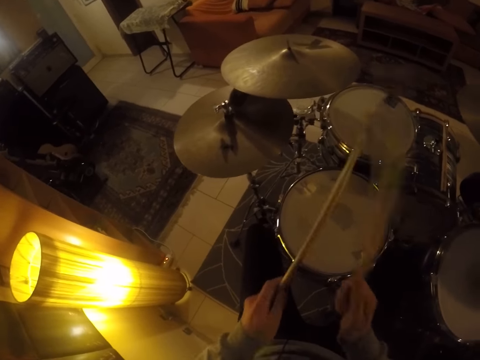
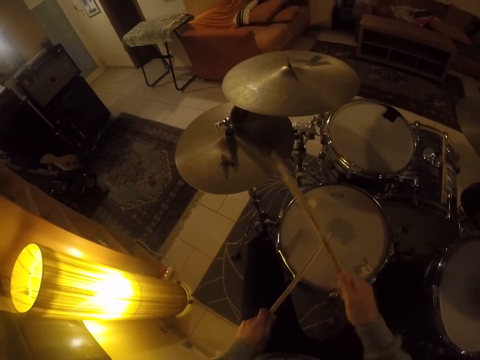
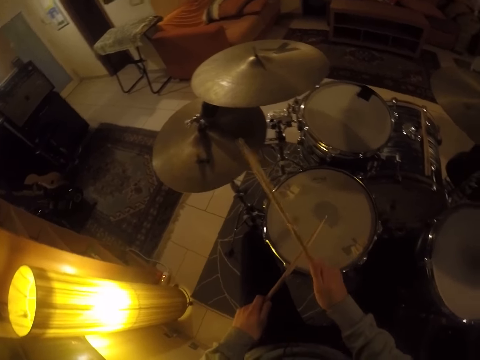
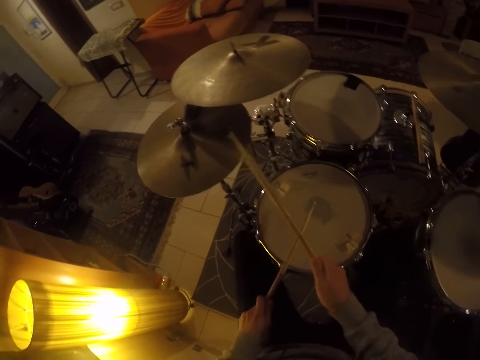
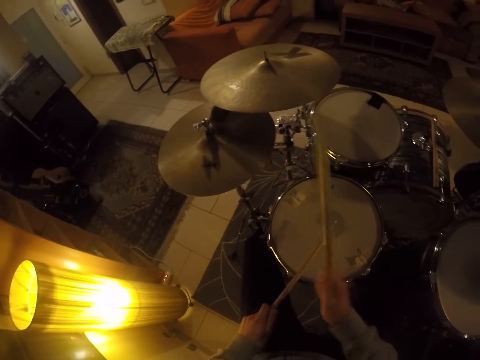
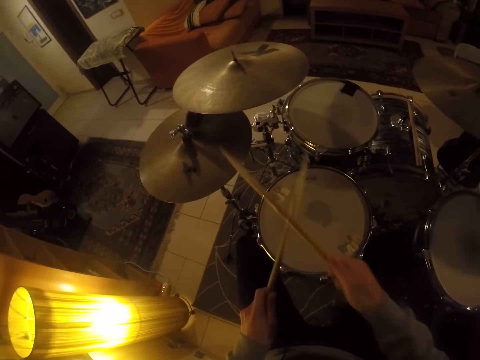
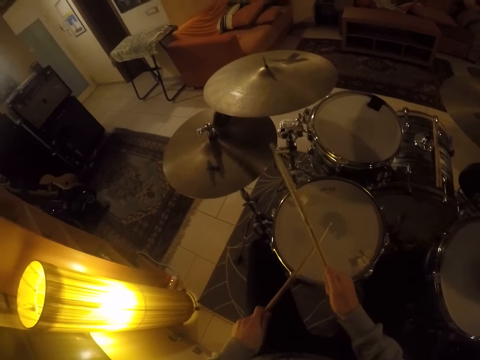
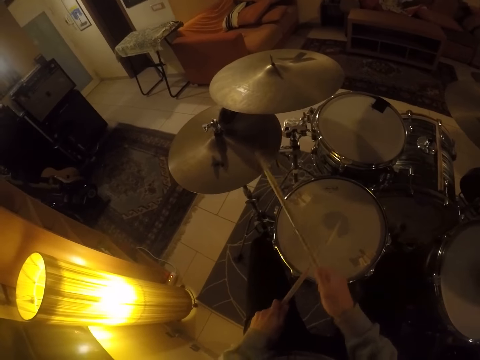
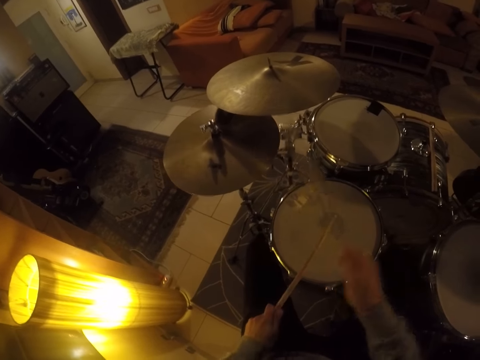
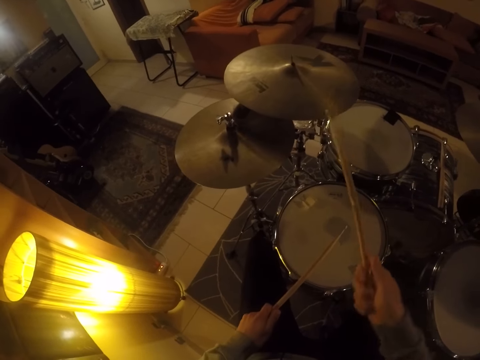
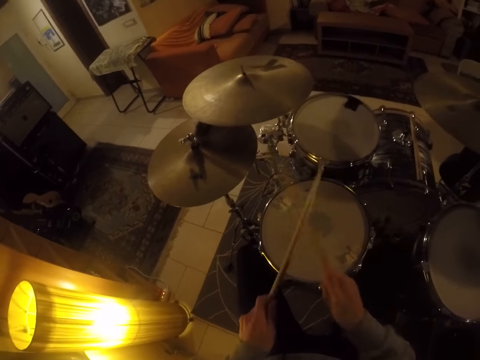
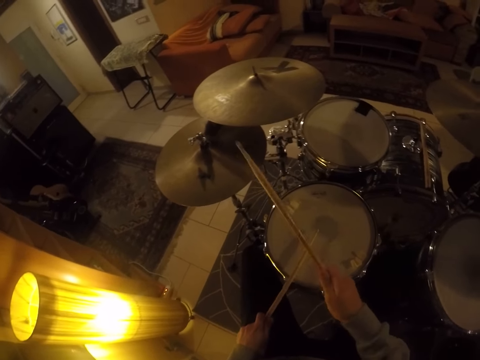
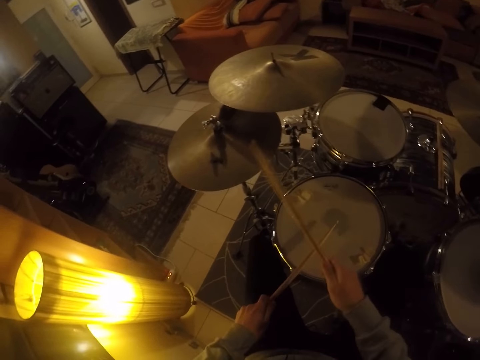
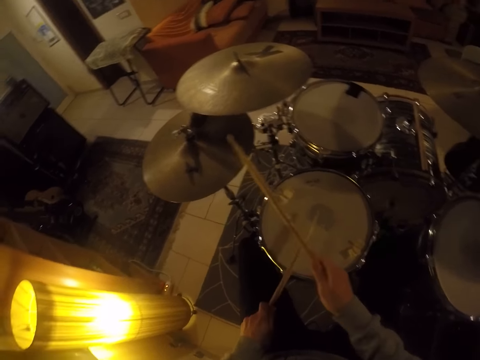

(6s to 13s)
The camera wearer plays the drum set.

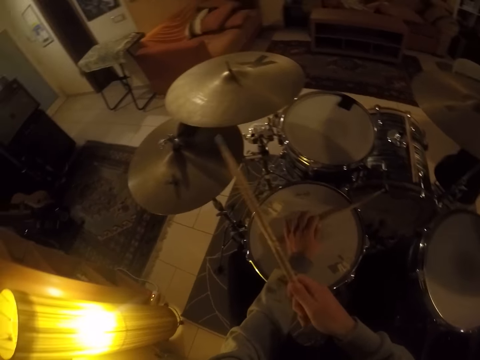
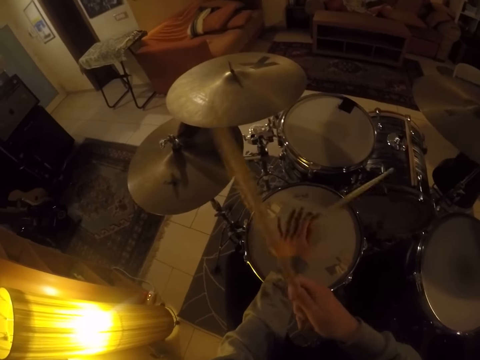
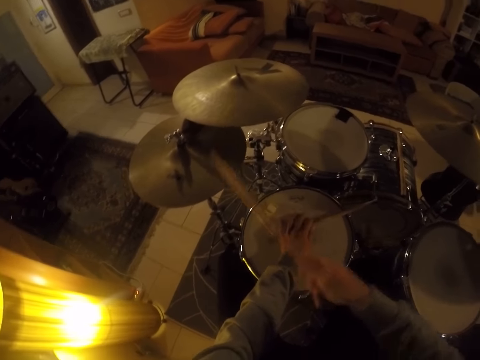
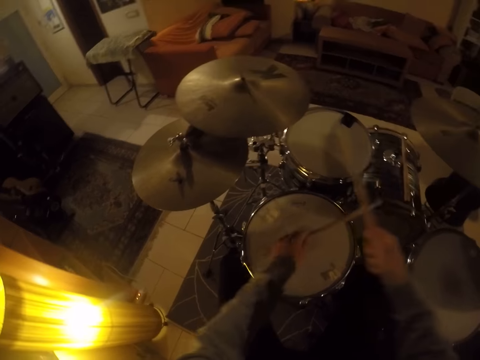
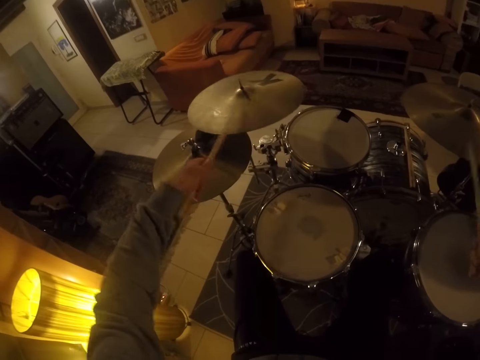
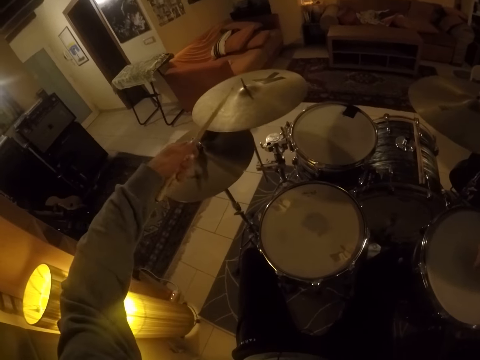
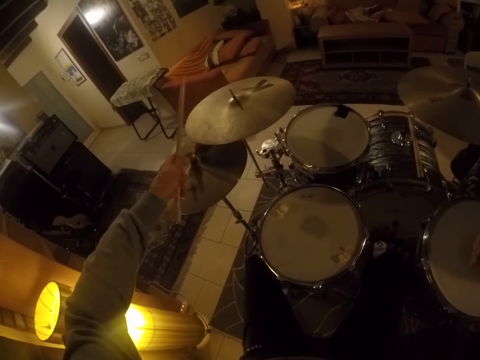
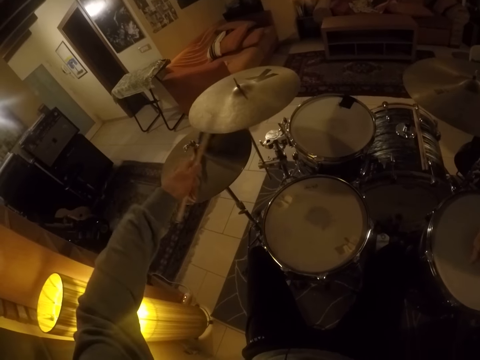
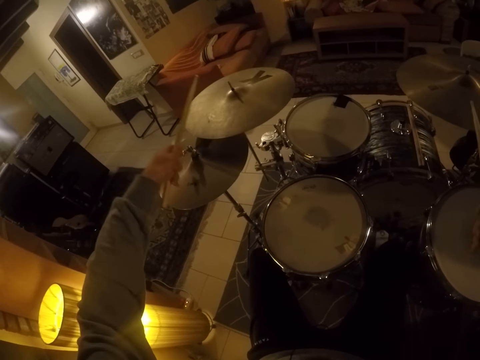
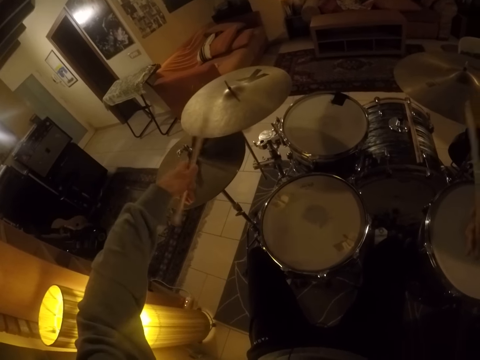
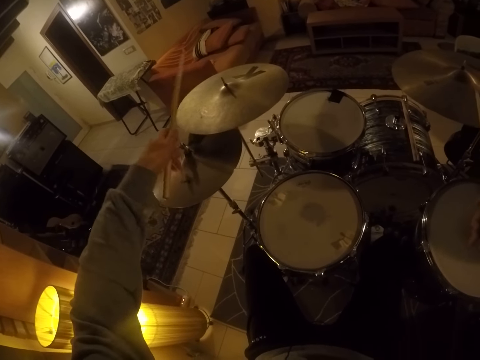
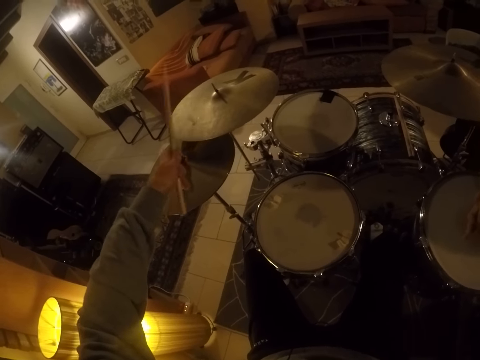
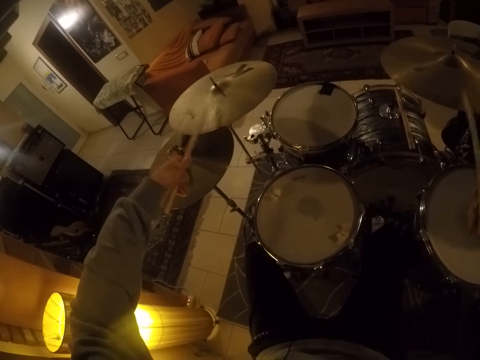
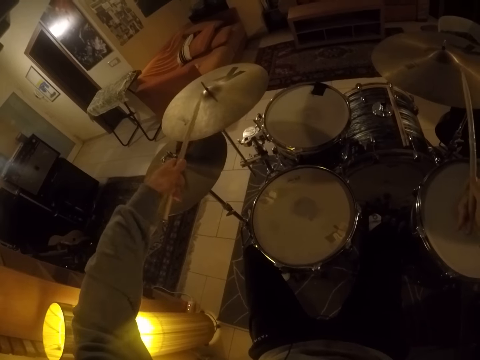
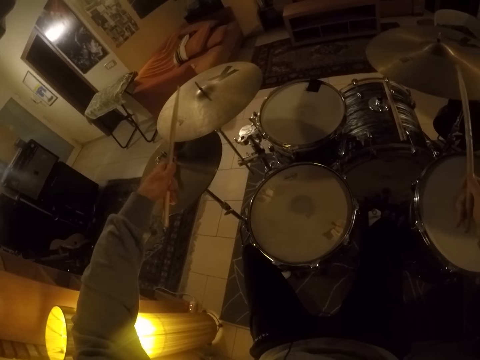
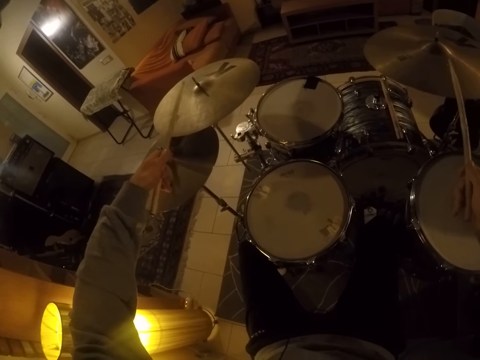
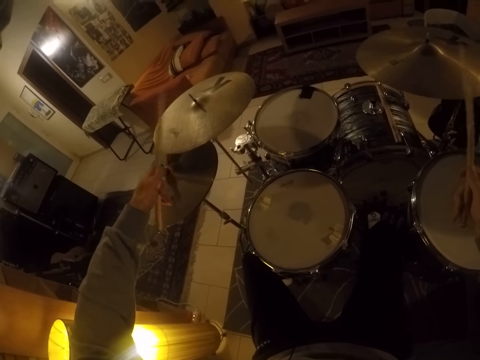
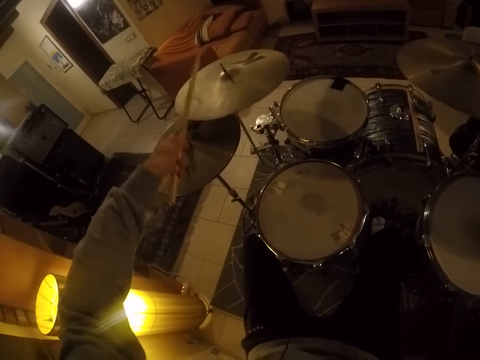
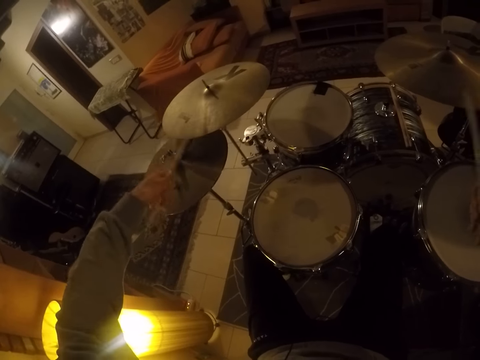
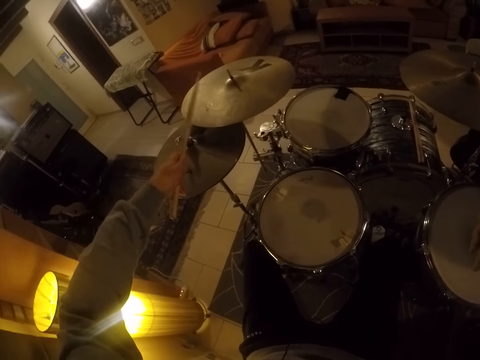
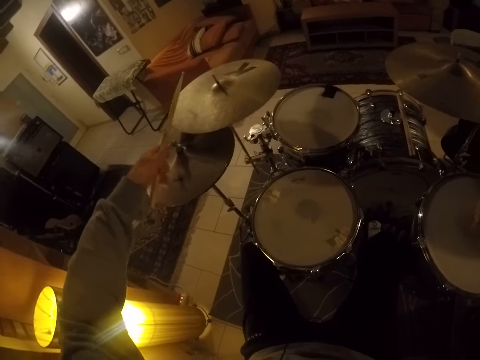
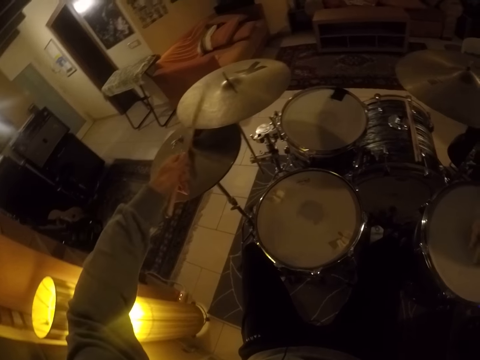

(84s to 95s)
The camera wearer removes his left hand from the drum set. He plays the drum set.

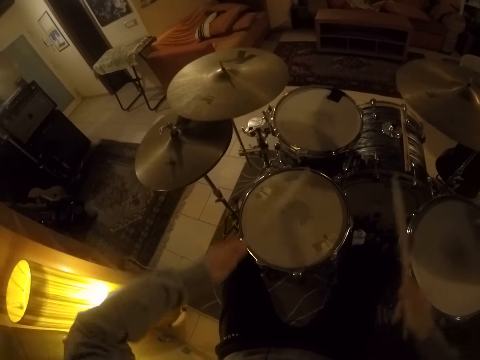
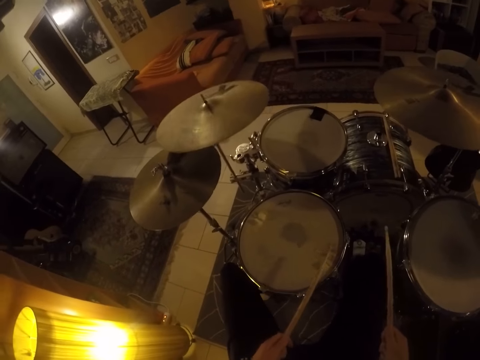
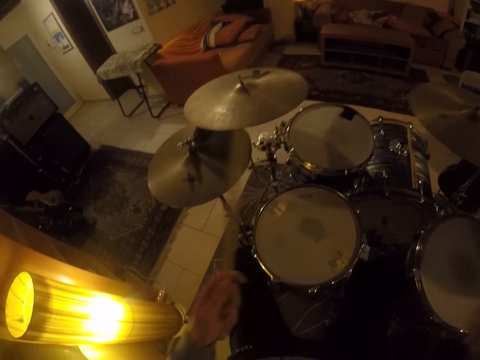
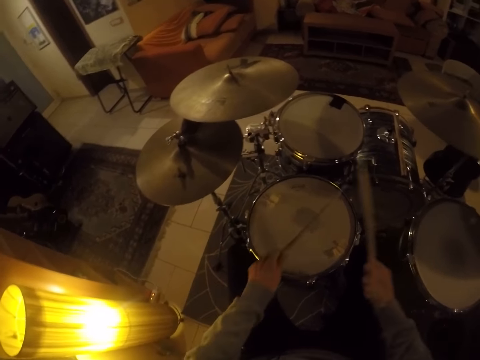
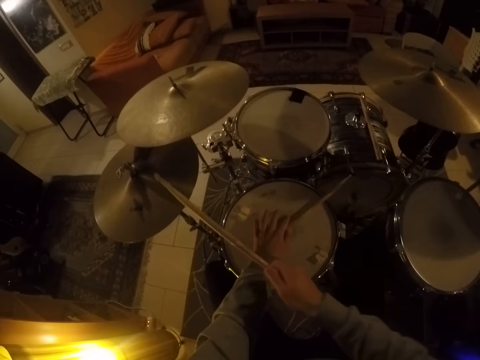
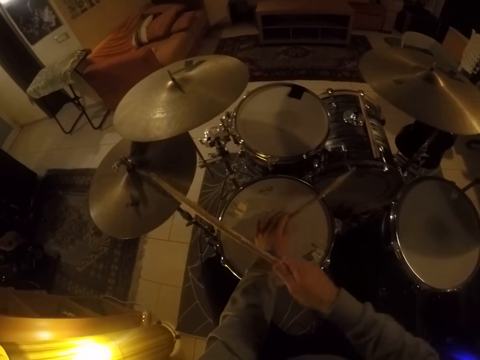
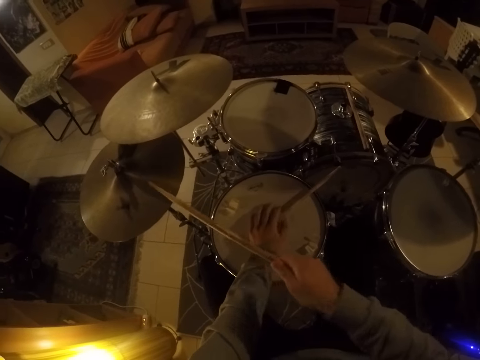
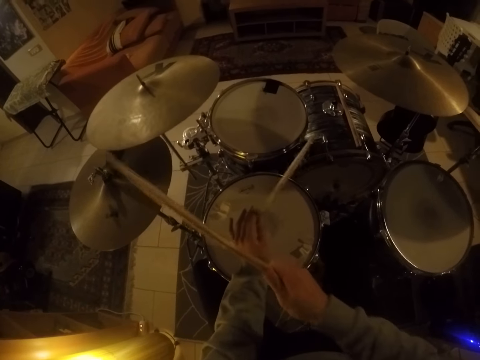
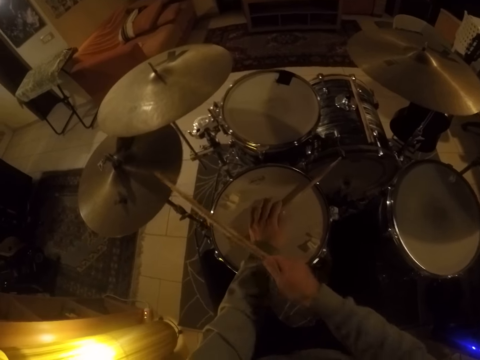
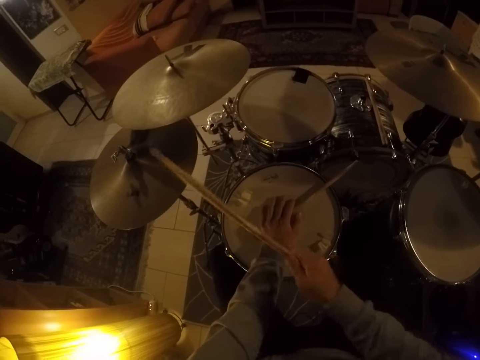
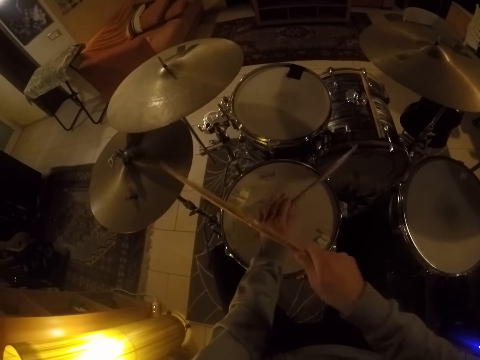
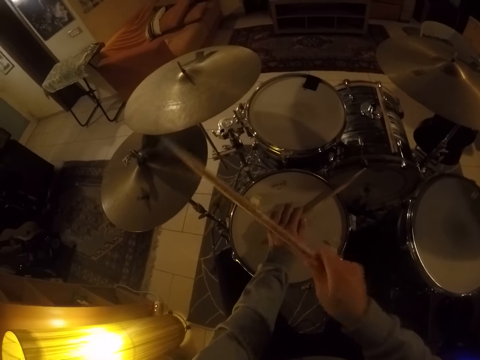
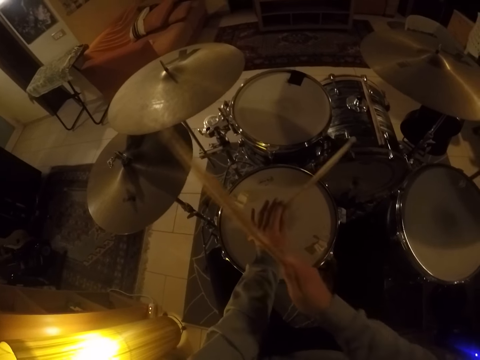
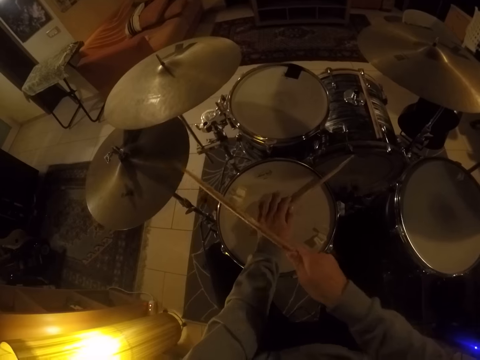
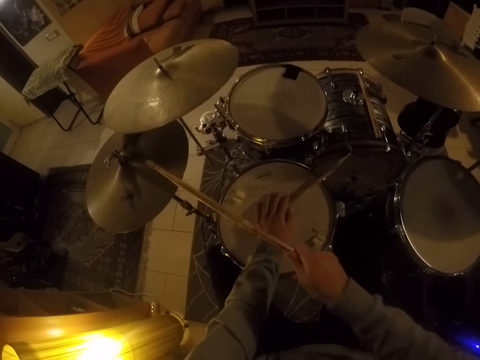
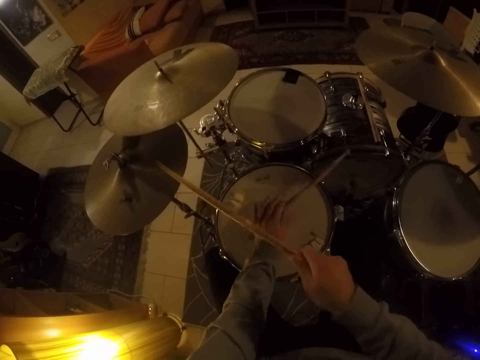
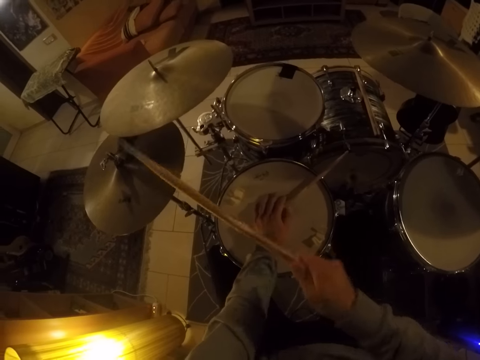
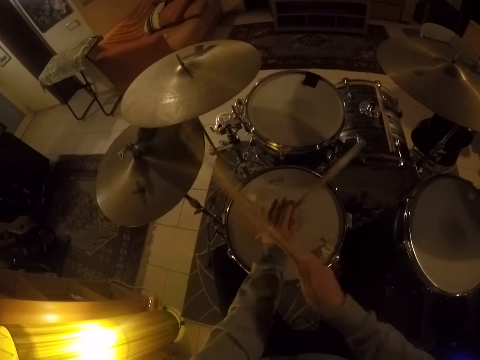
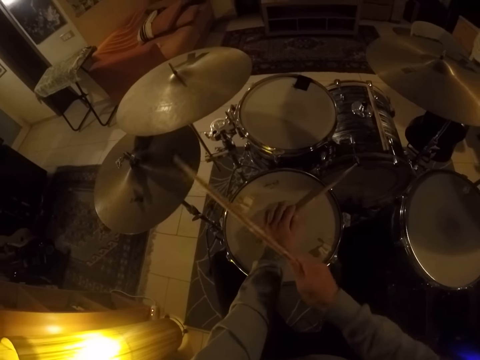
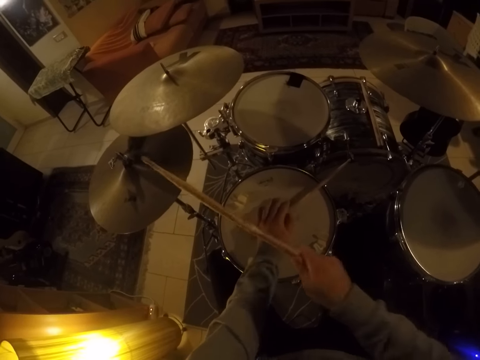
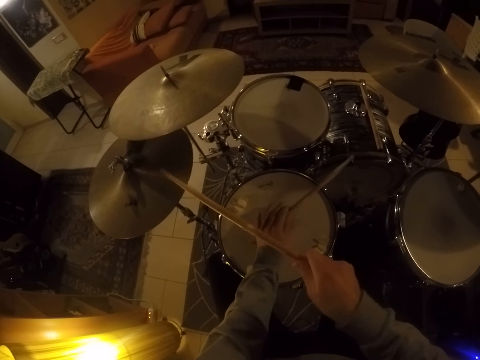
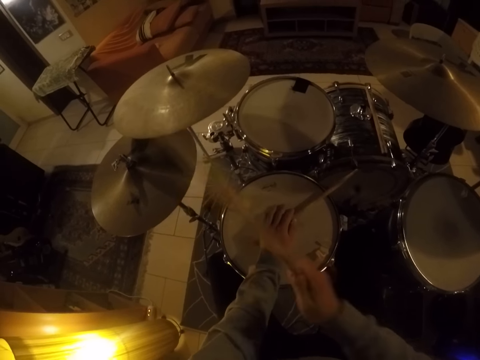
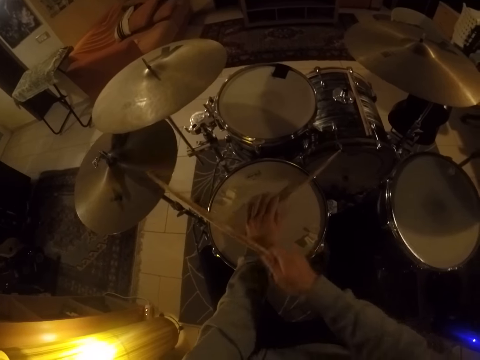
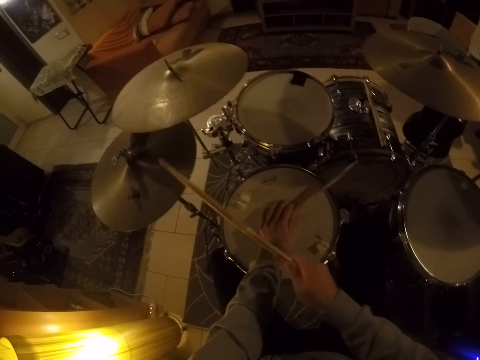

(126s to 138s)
The camera wearer places his left hand on the drum set. He plays the drum set.
